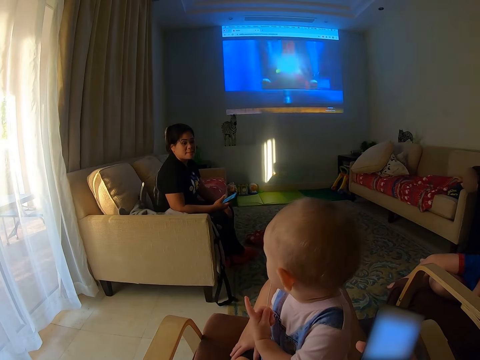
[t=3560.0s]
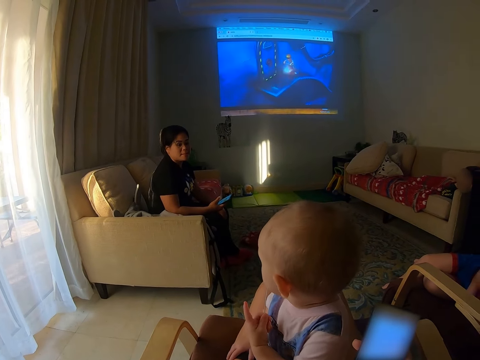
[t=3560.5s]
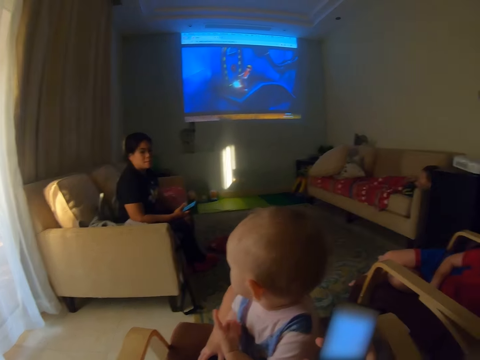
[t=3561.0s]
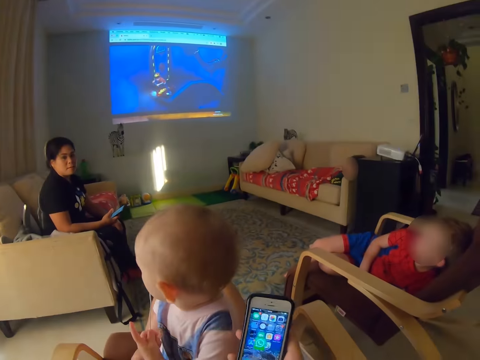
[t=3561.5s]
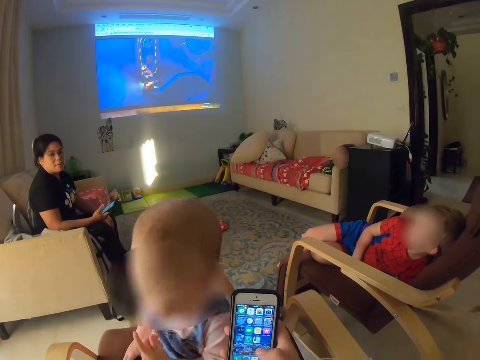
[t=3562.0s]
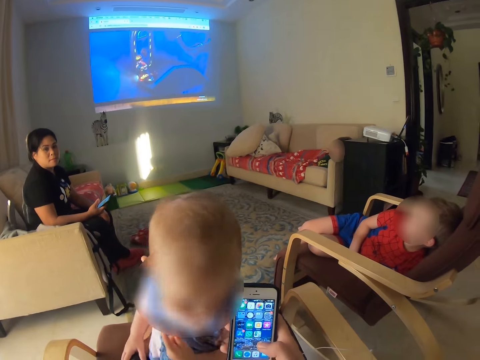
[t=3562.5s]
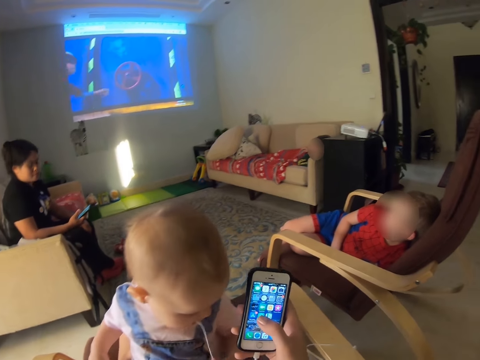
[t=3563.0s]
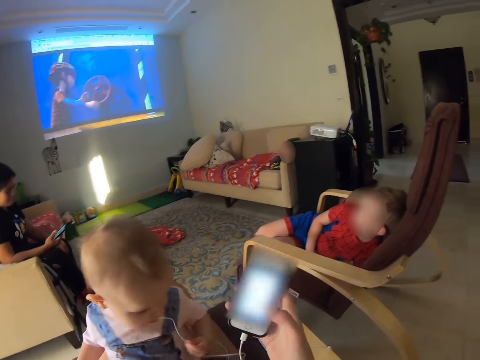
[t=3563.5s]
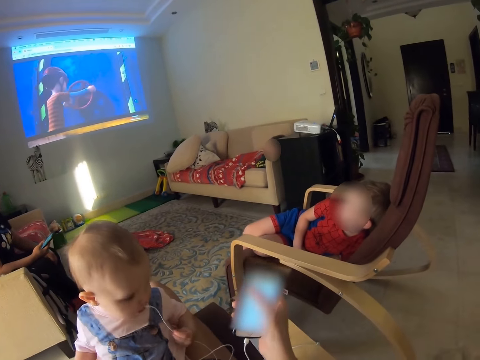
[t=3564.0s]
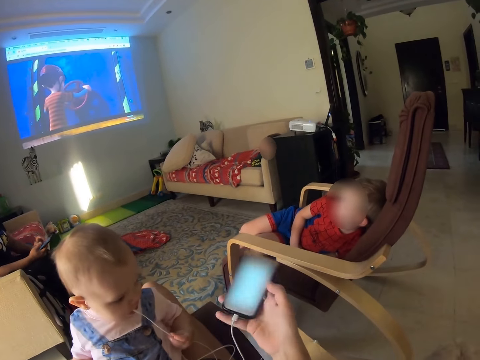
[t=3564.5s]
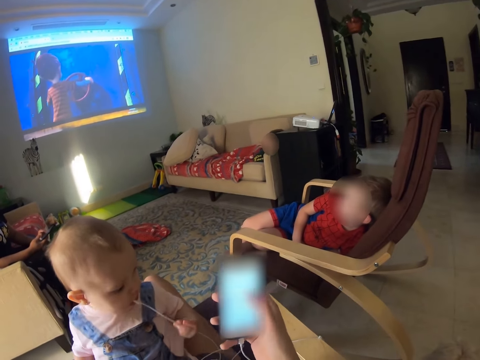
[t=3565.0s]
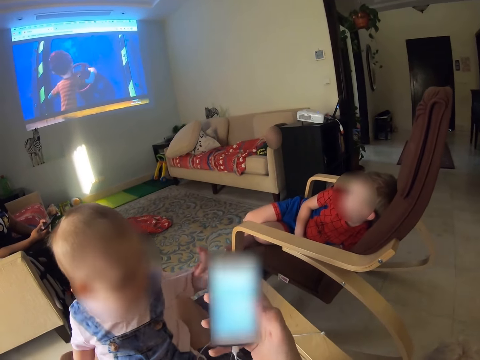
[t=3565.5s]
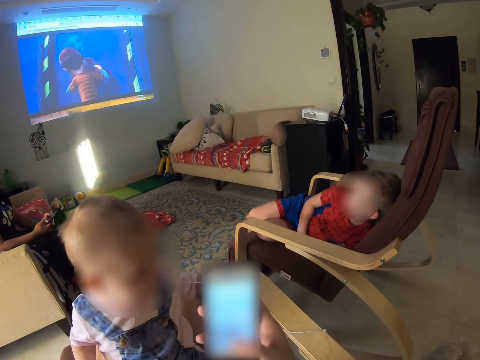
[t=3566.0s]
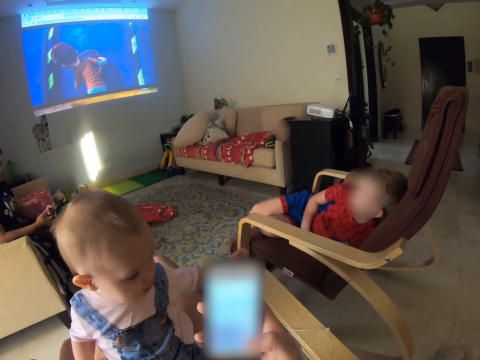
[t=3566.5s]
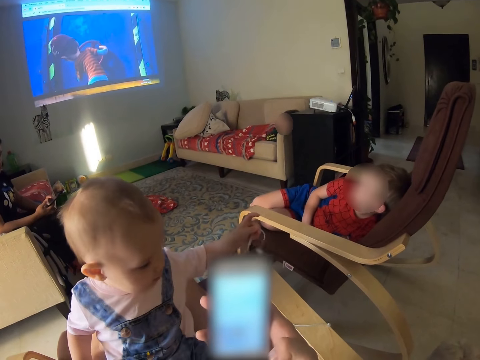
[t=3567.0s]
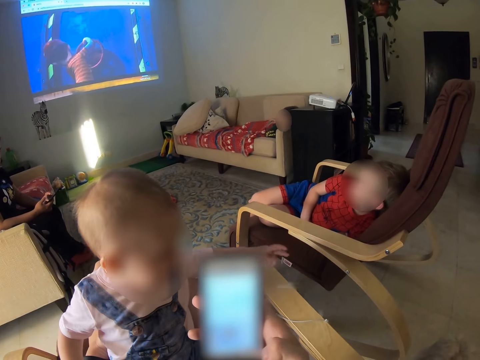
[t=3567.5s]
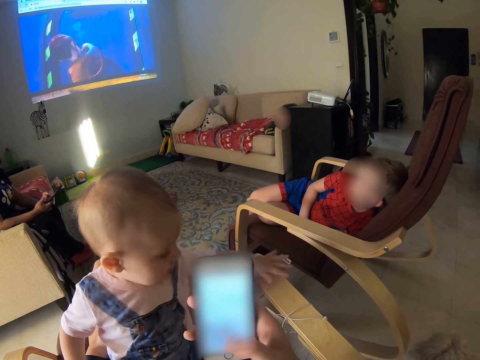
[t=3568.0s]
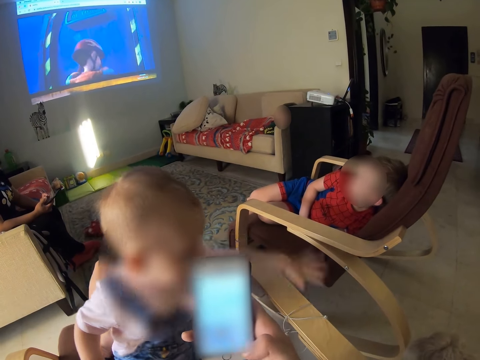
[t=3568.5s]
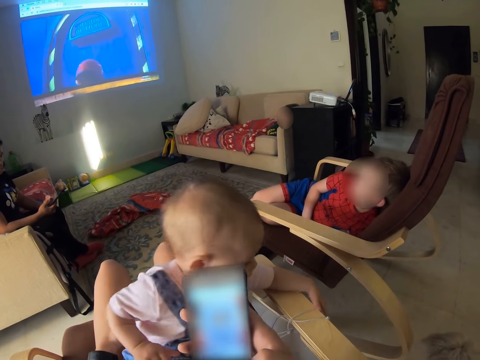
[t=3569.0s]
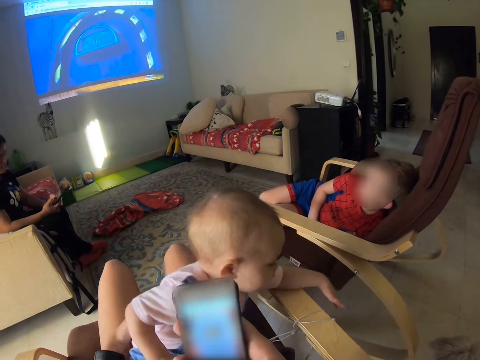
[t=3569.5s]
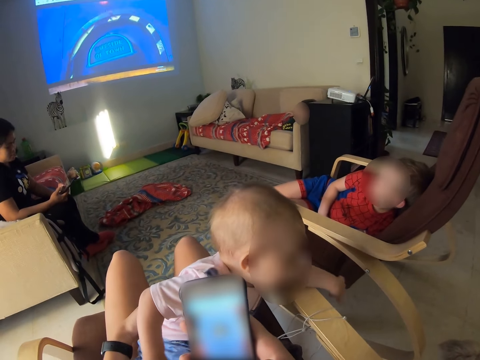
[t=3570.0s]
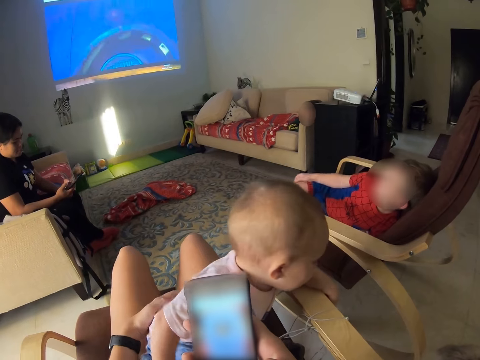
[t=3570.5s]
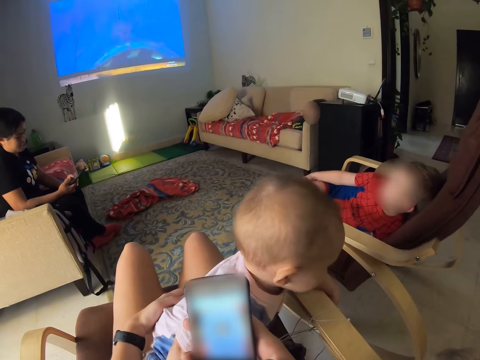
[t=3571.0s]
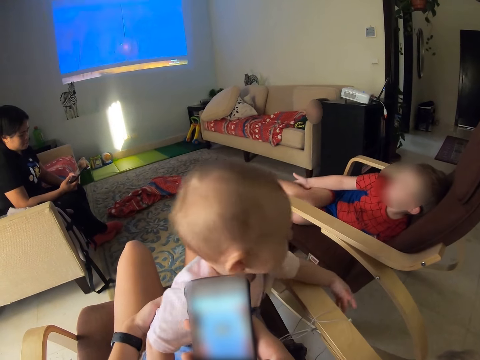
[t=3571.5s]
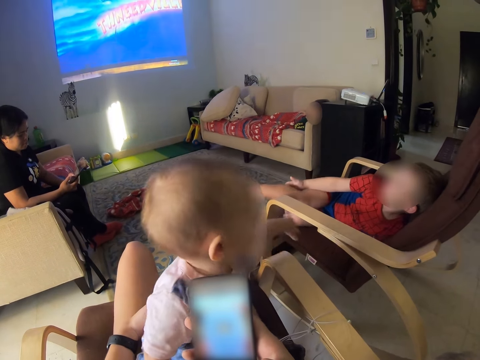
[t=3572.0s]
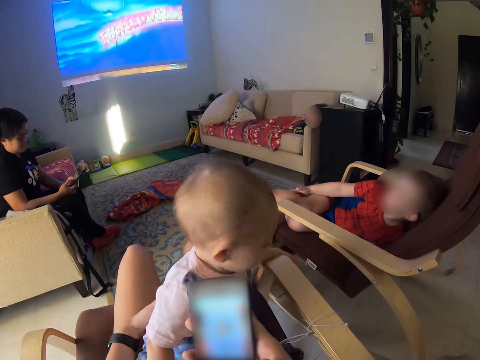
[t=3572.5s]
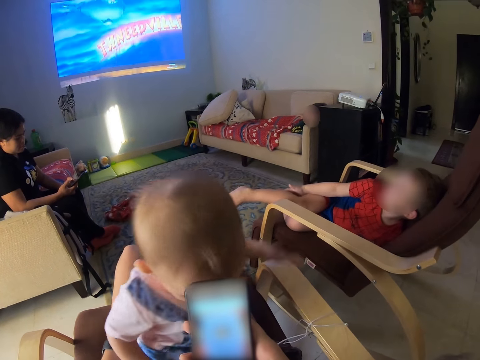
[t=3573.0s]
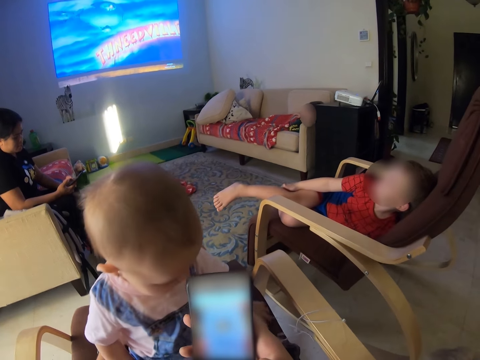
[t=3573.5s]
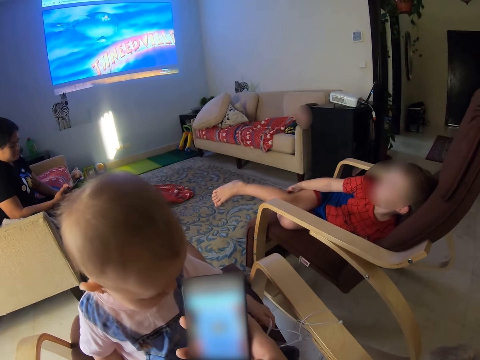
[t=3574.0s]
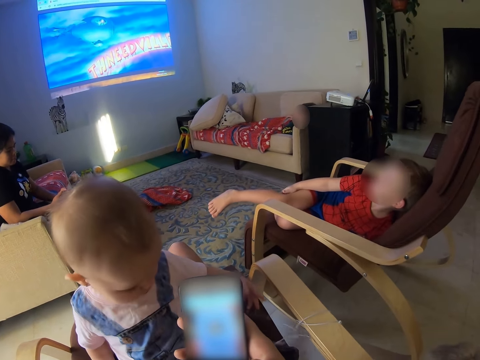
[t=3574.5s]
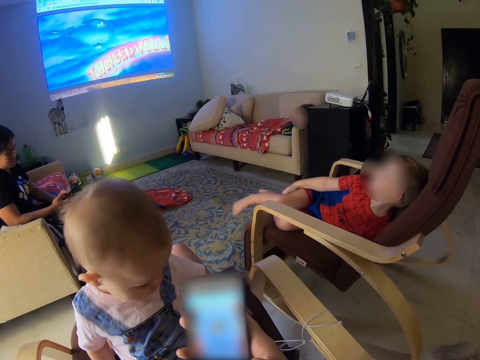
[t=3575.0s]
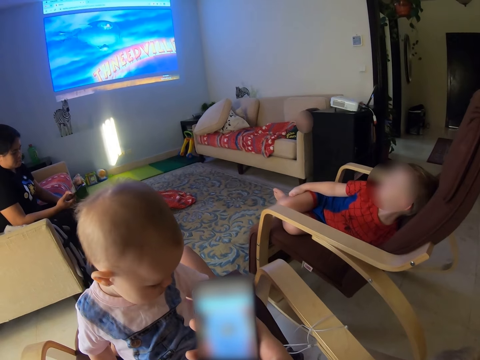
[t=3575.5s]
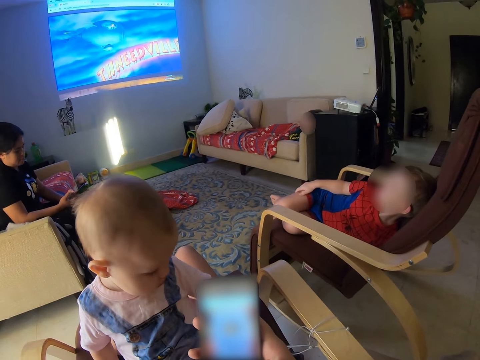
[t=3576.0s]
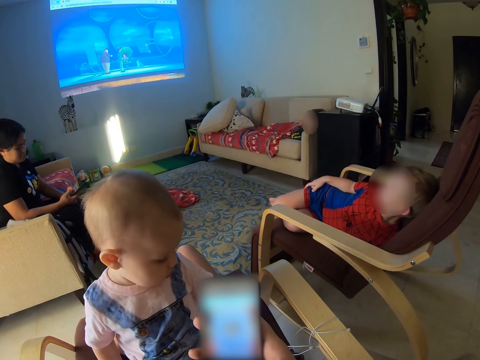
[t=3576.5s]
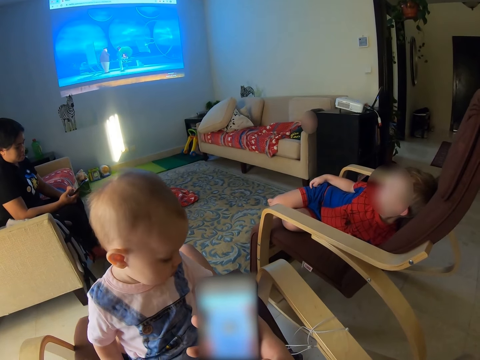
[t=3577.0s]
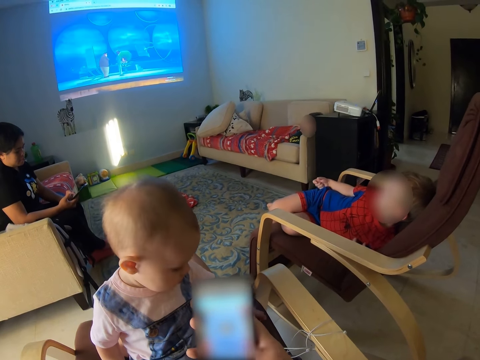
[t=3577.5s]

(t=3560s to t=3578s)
The camera wearer talks to a person. A baby turns the head. A lady operates a phone. The baby plays with the earphones, removes the earphones from the mouth, drops the earphones, and touches the chair. A child scratches the leg. The child touches the leg. The baby touches the earphones. The camera wearer talks to the person.

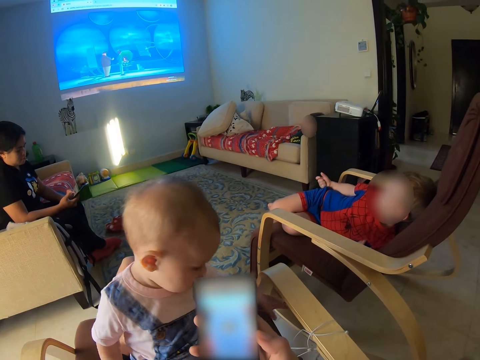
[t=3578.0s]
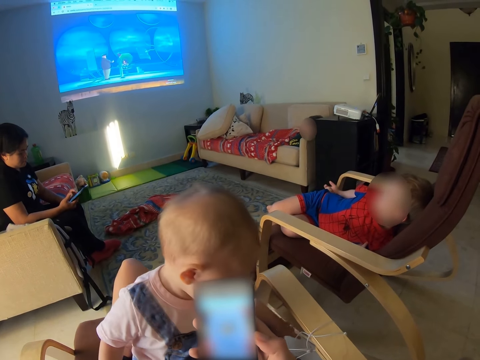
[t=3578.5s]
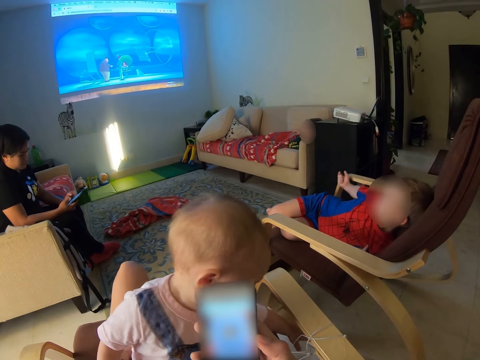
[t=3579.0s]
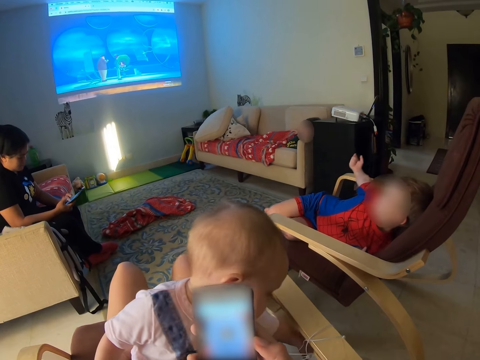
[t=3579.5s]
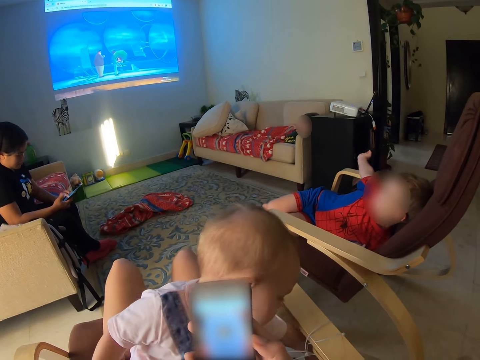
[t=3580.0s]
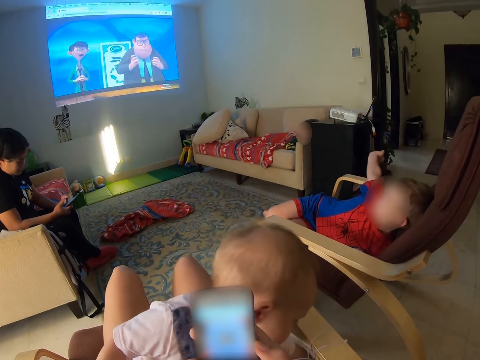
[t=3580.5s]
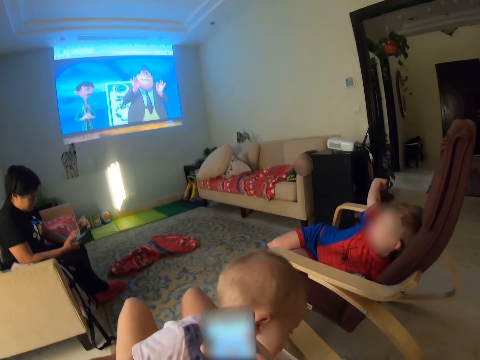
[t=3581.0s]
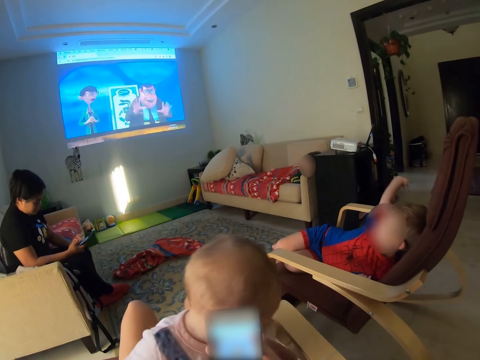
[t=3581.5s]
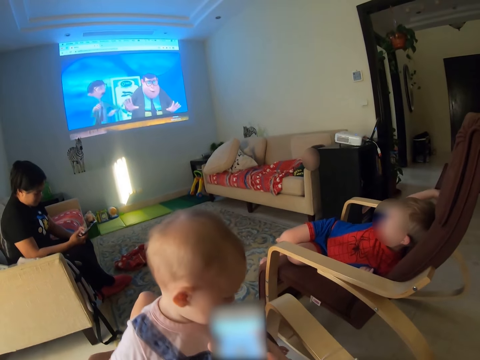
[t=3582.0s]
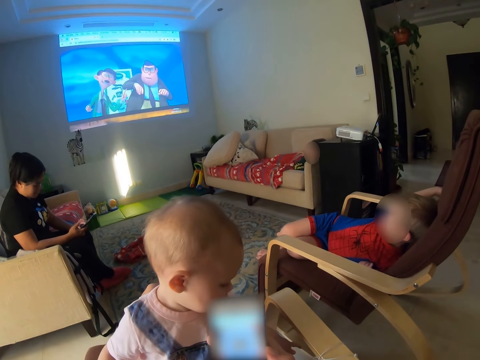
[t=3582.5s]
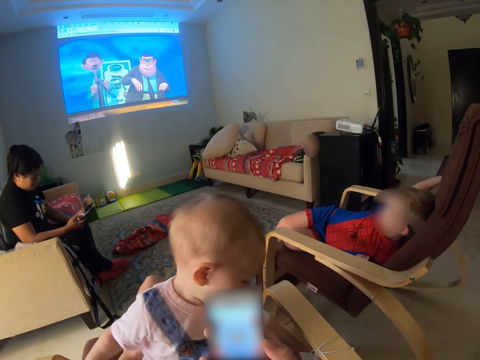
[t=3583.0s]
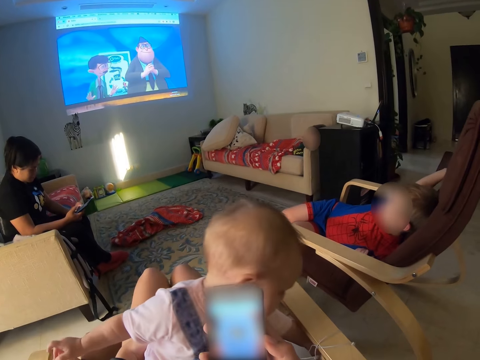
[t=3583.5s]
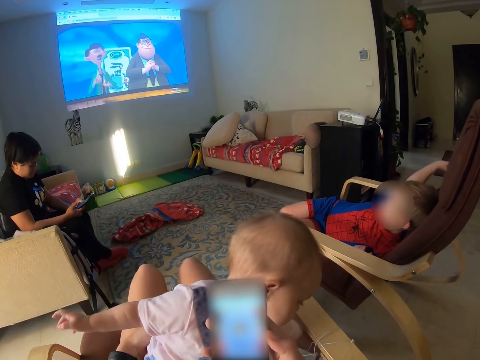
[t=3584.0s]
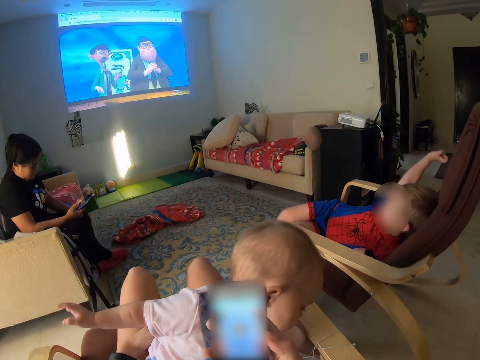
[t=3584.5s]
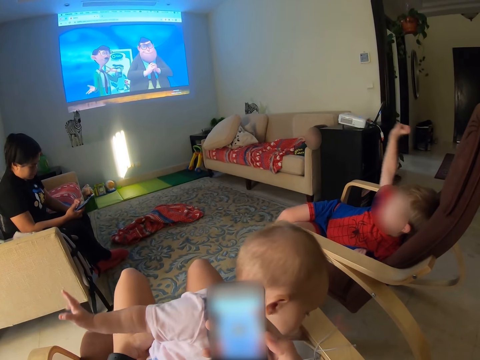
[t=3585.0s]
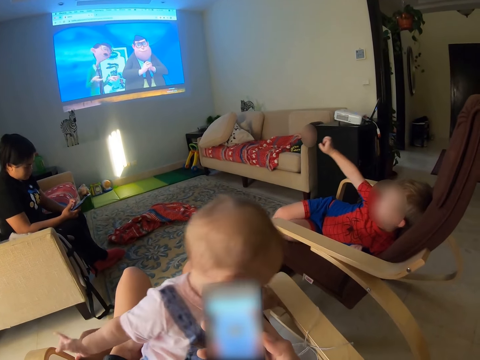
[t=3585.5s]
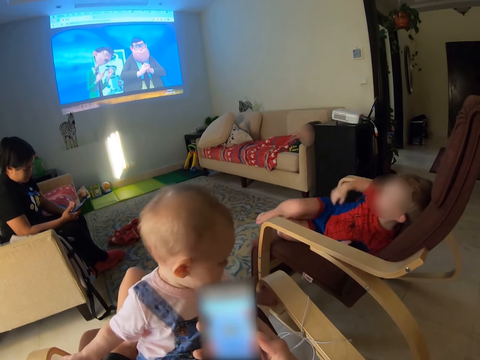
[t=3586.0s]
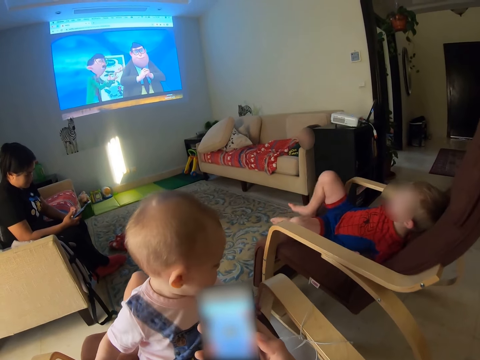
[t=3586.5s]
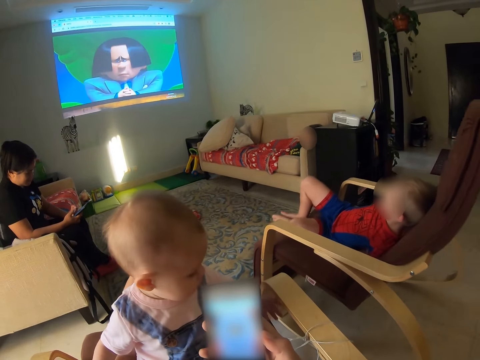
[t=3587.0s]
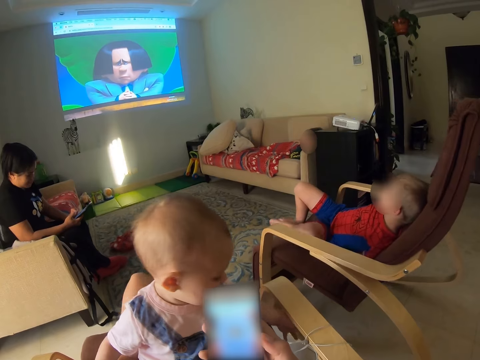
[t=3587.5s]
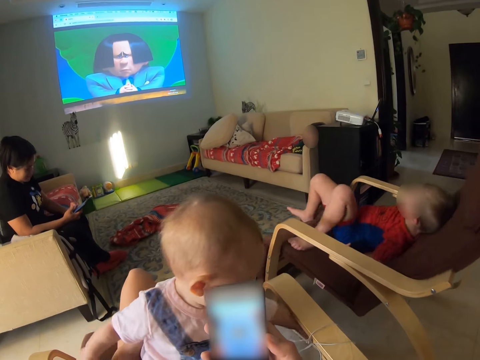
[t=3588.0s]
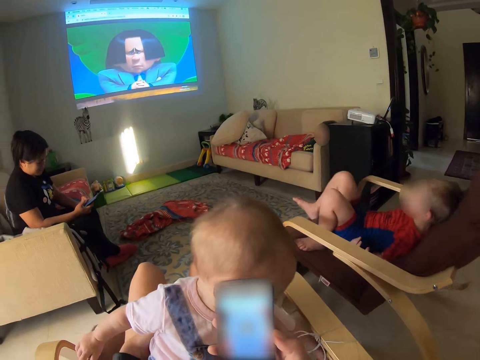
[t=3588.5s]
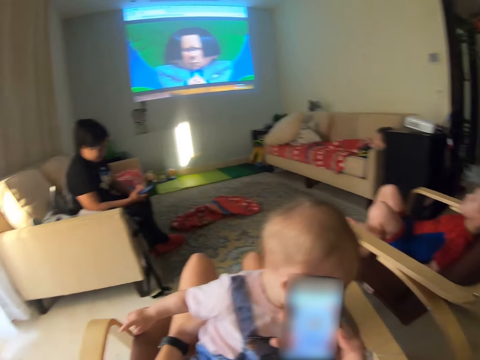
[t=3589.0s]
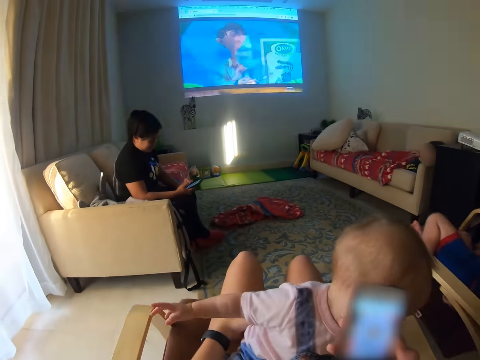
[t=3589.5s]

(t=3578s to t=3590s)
A baby plays with earphones. A child stretches a hand. The child repositions legs on the chair.
